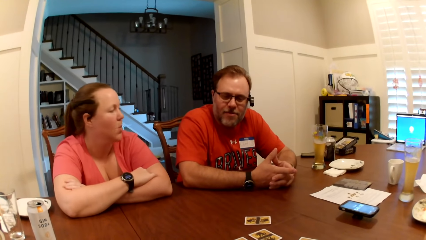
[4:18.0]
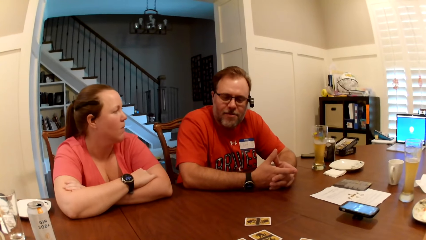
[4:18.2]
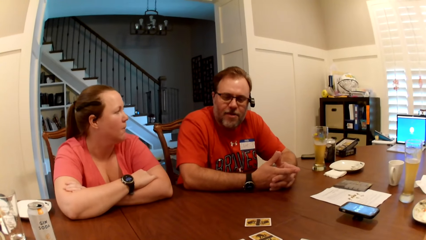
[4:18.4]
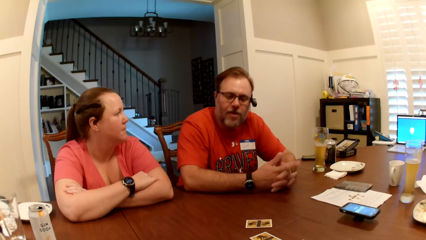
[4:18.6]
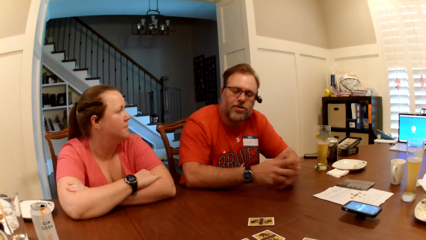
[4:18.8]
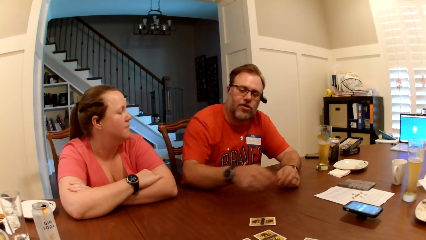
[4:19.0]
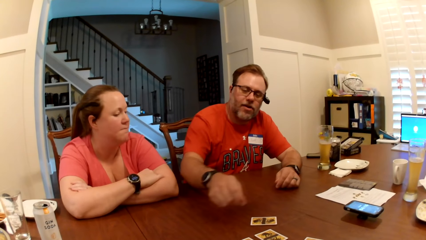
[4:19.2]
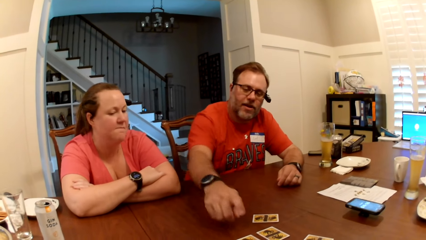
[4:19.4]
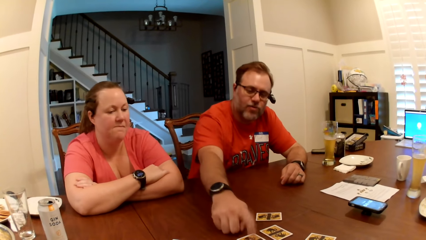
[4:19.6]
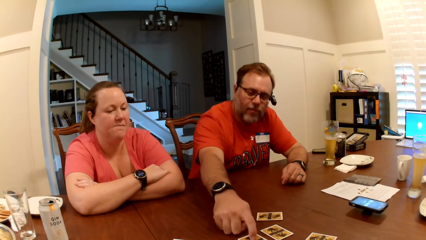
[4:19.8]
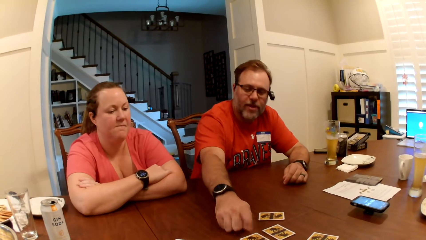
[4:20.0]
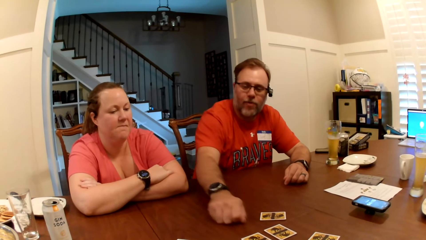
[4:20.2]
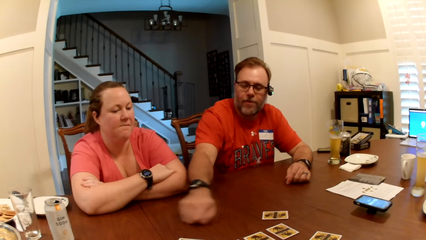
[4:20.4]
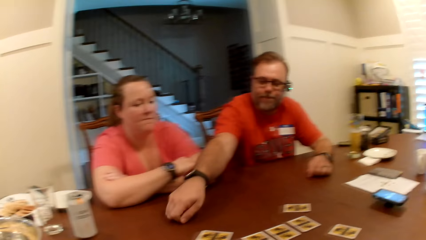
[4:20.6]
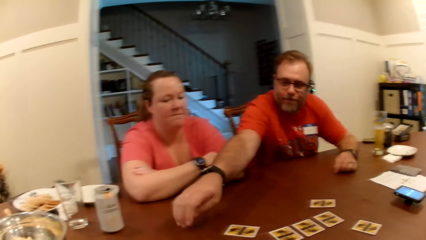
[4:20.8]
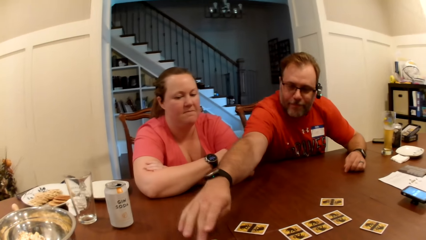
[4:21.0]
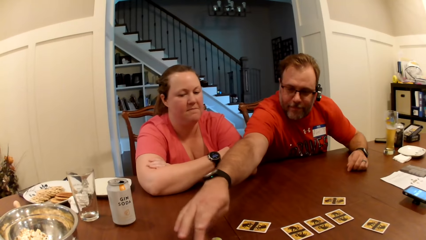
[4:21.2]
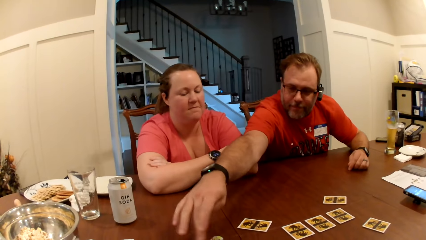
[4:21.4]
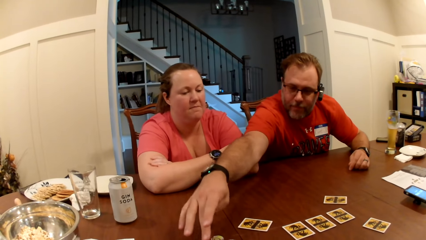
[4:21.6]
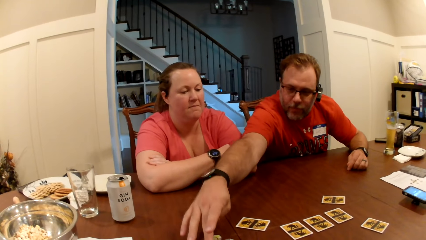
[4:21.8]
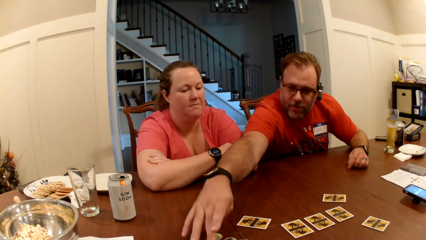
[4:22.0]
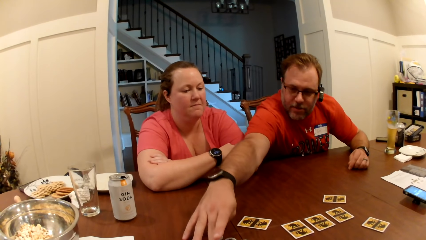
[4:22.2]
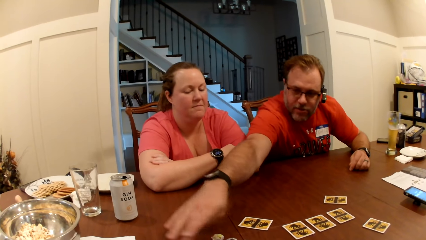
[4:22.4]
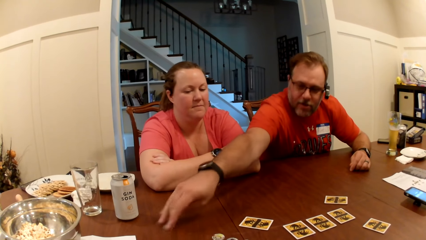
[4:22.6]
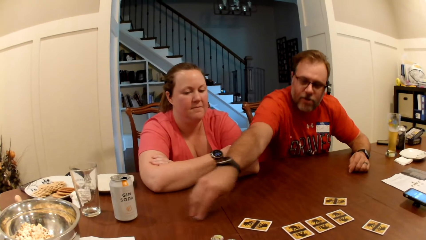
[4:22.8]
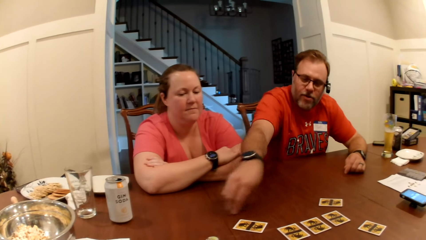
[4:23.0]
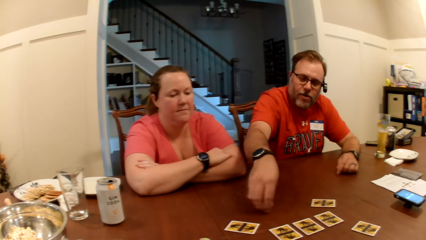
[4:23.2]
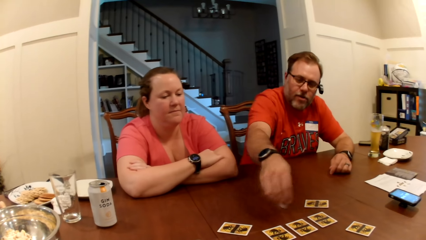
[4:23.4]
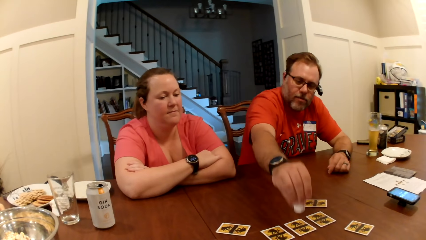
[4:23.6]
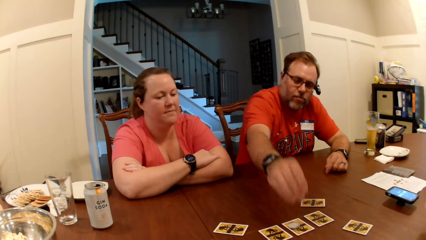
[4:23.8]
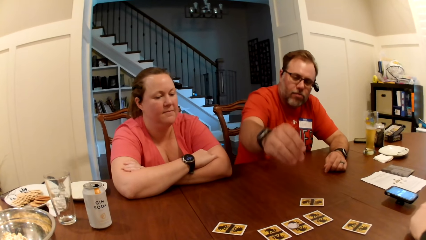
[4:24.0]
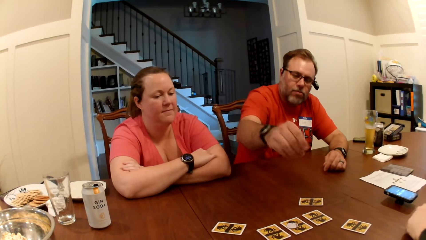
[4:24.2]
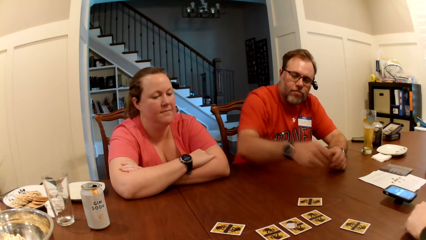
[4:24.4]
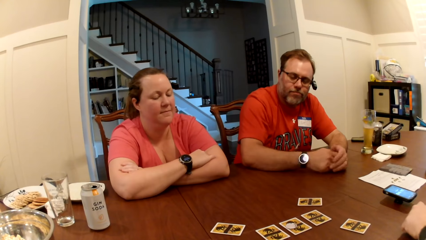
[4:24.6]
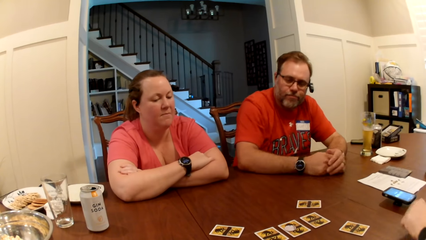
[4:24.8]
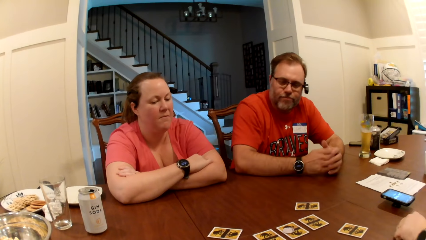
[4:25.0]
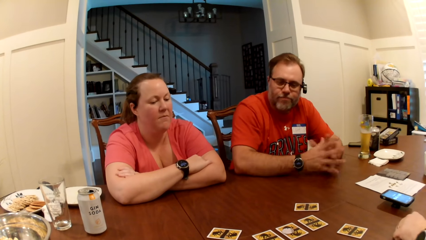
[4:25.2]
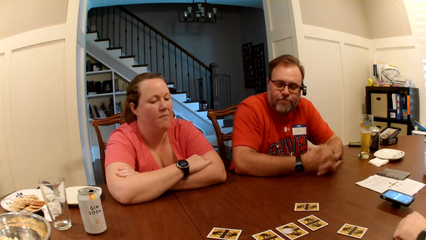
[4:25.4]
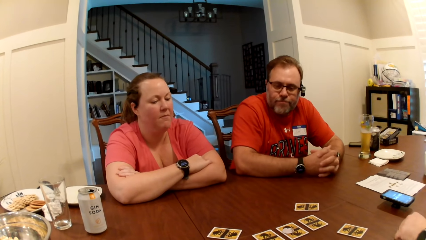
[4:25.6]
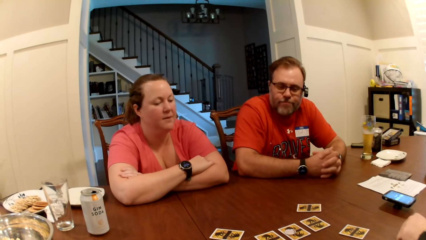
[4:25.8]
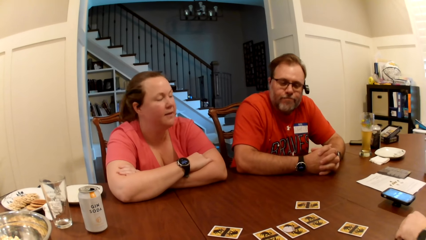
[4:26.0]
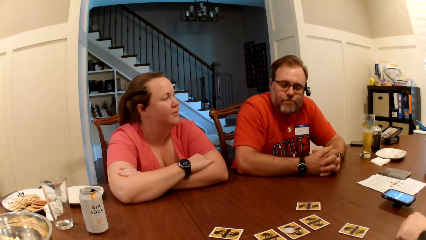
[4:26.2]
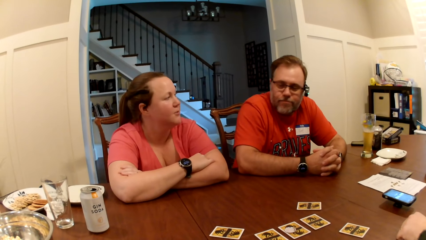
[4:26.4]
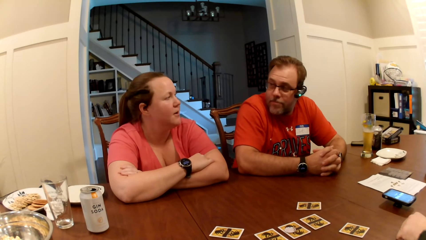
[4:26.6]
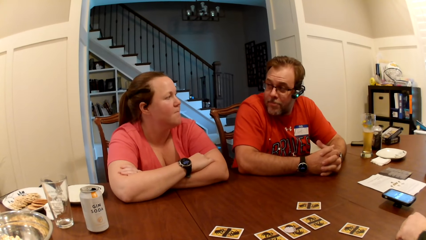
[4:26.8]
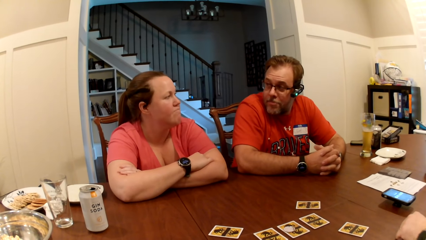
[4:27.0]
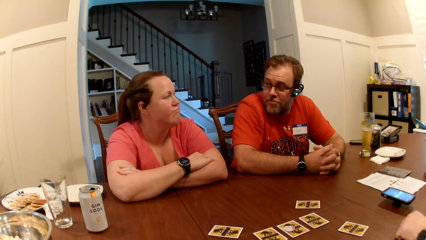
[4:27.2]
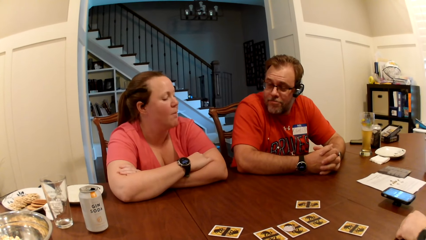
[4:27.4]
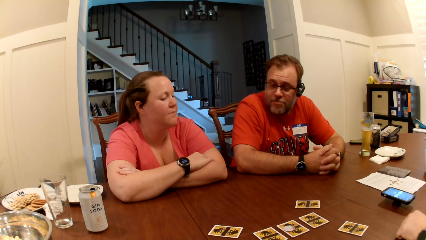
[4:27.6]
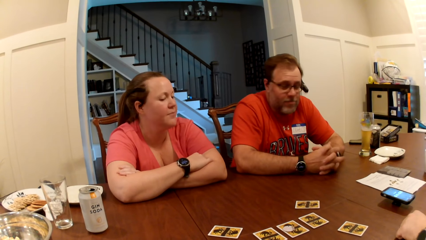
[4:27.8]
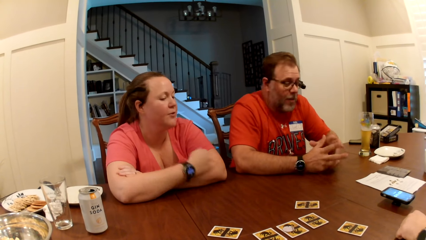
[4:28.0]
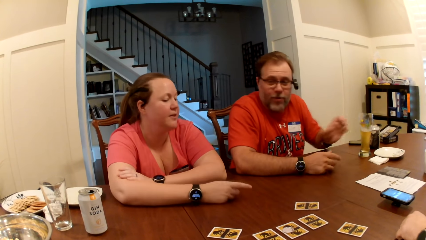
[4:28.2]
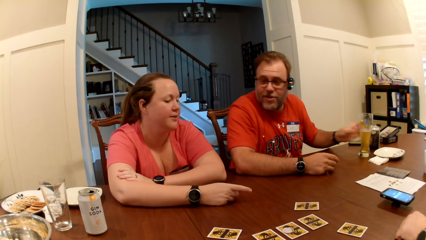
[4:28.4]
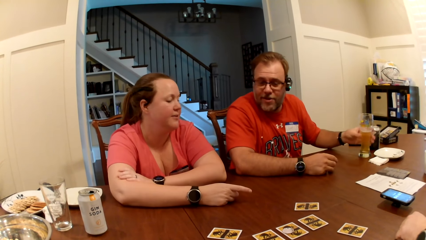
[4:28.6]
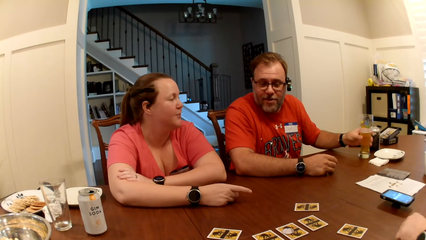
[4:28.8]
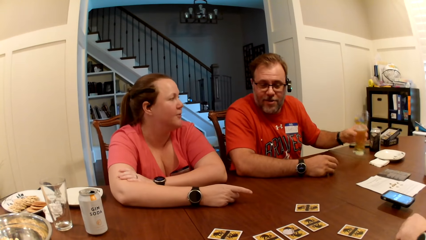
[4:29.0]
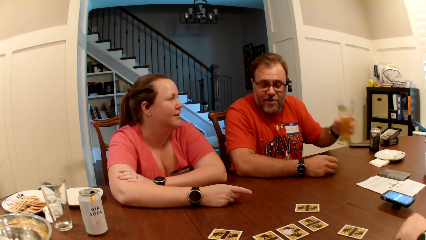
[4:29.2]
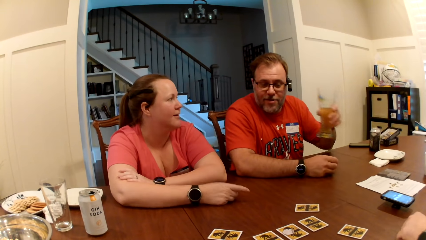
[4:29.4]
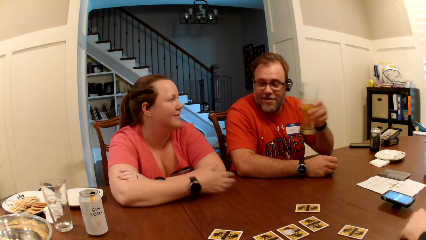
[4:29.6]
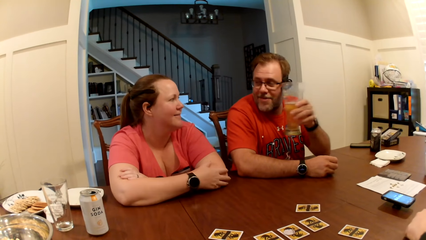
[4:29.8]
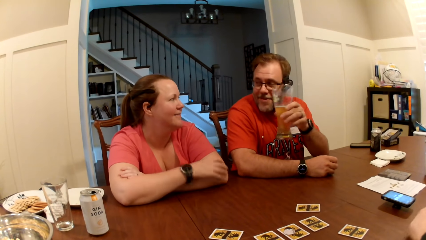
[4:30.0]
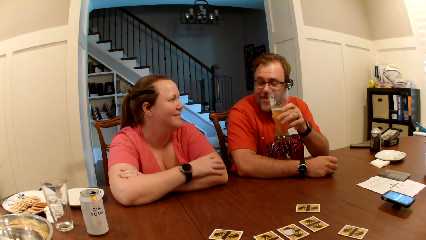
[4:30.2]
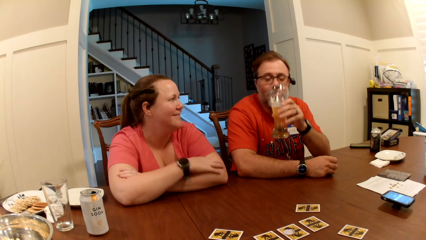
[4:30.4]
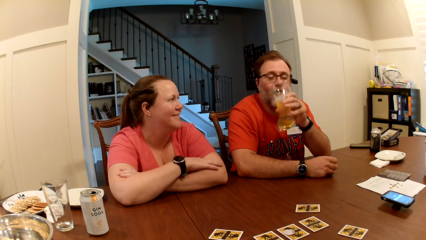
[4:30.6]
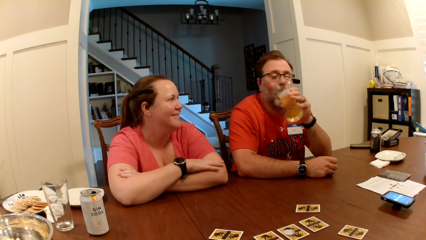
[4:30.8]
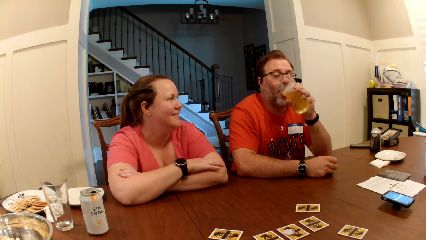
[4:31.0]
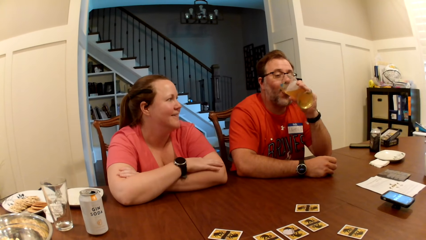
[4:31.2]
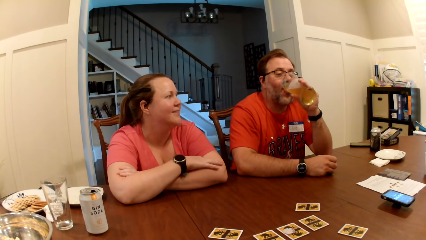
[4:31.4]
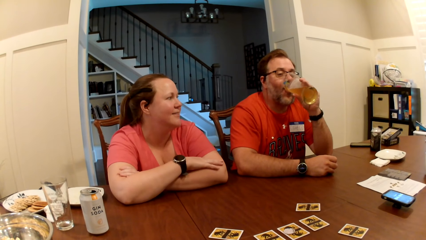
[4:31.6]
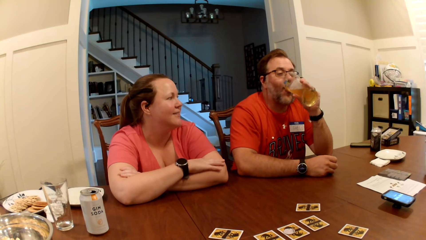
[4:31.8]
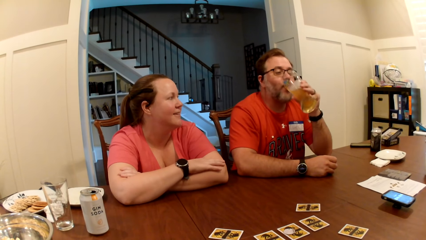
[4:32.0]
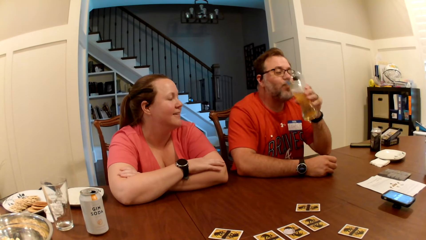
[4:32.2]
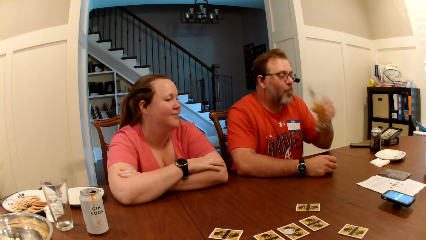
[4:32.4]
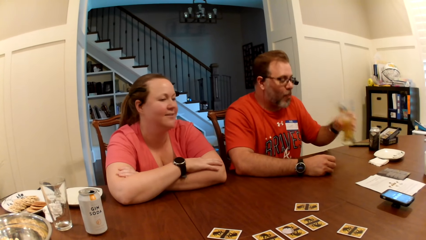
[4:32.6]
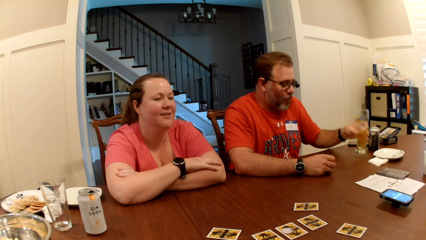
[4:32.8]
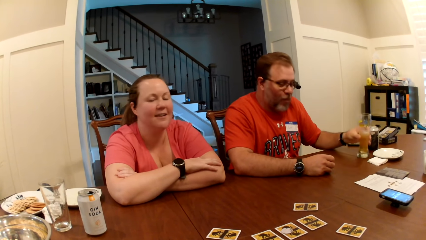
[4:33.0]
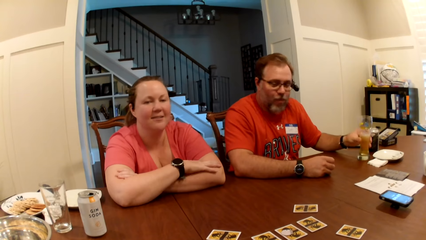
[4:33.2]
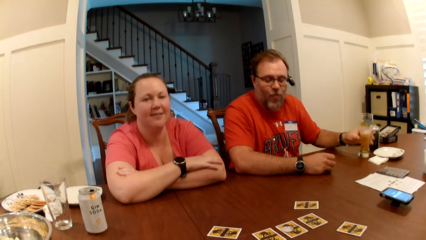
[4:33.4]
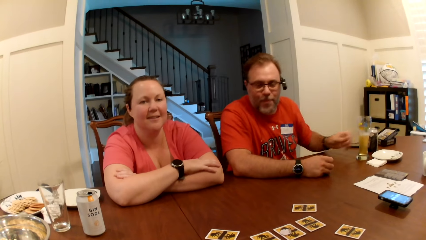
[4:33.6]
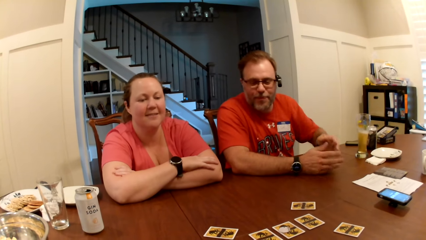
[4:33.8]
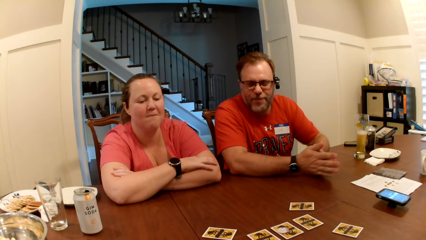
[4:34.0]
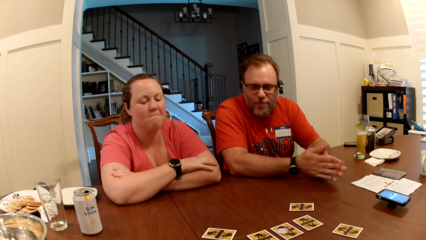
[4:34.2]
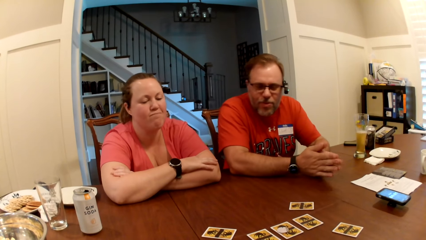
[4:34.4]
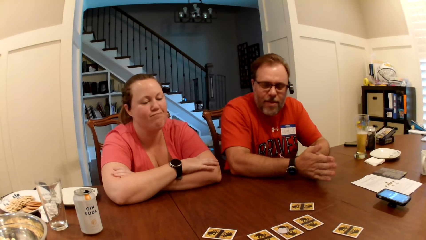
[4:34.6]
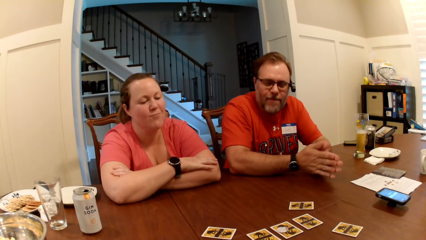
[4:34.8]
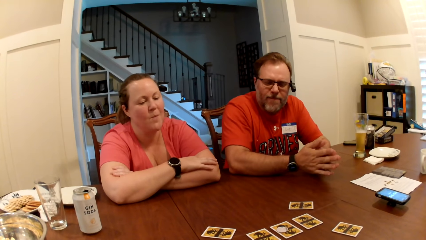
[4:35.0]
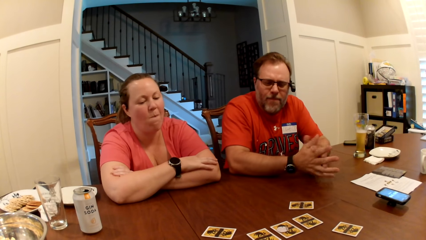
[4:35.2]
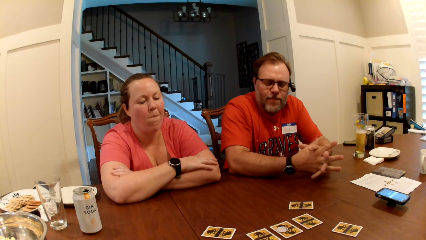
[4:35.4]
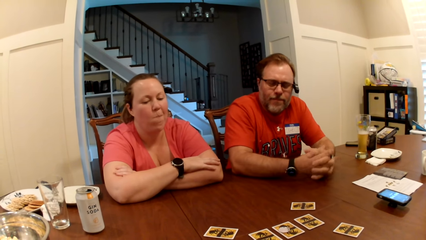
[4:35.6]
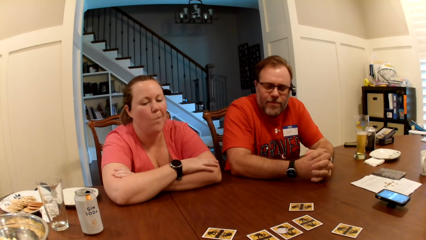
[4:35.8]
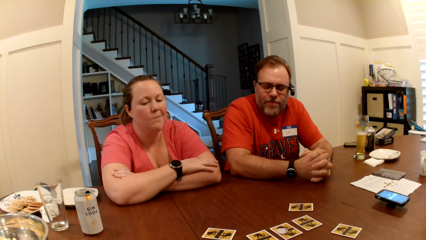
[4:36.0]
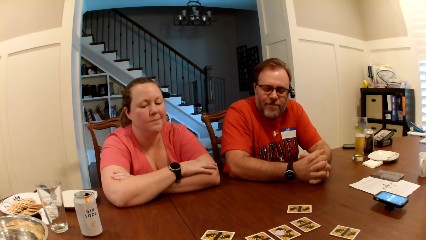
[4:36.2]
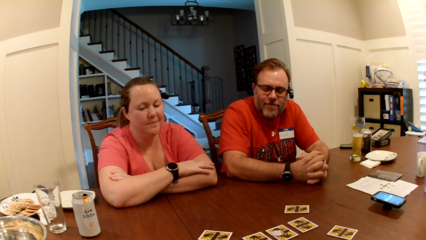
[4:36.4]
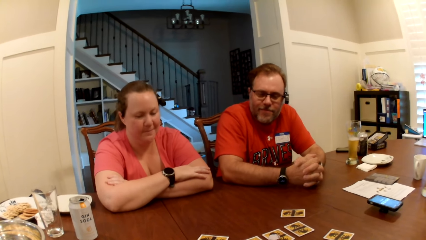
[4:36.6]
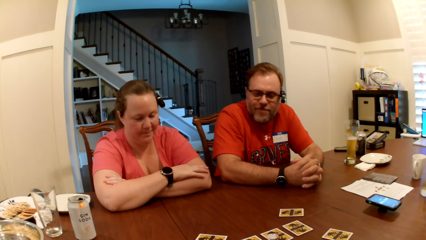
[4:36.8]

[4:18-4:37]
The man touches the role card on the table with his right hand. He moves a token on the table with his right hand. He drops the token on the role card with his right hand. The woman interacts with the man. The man picks up the glass of beer on the table with his left hand. He drinks from the glass in his left hand. He drops the glass of beer on the table with his left hand. The camera wearer looks around.
